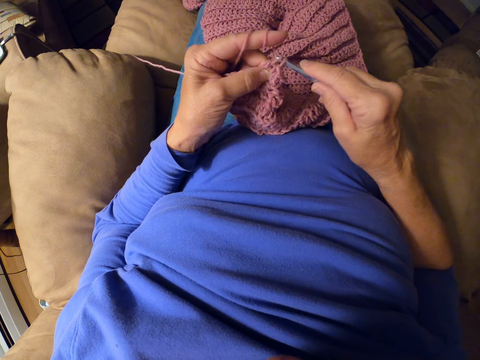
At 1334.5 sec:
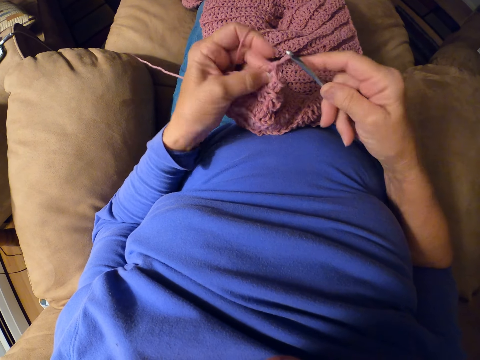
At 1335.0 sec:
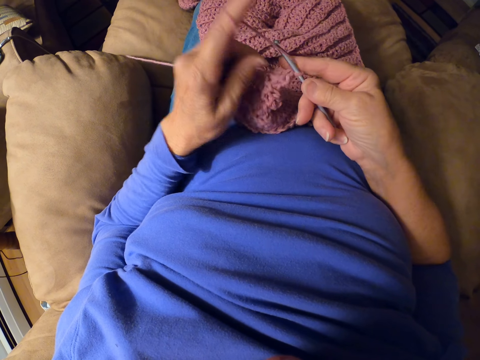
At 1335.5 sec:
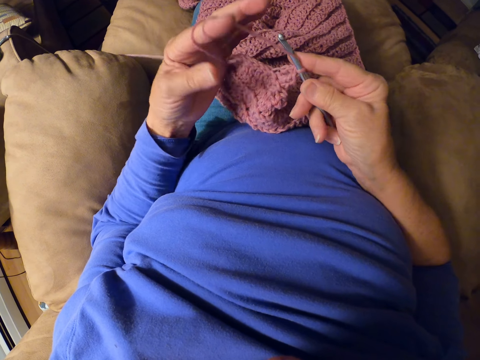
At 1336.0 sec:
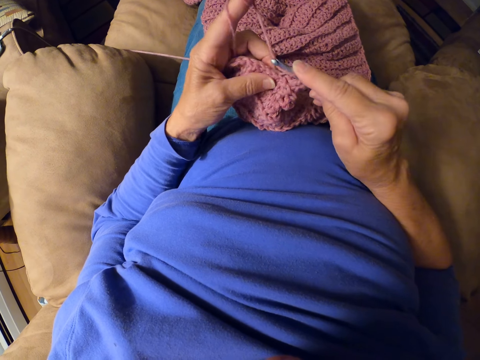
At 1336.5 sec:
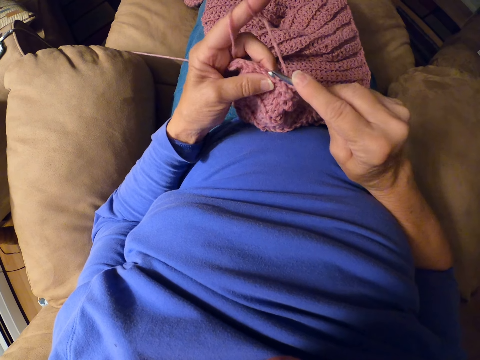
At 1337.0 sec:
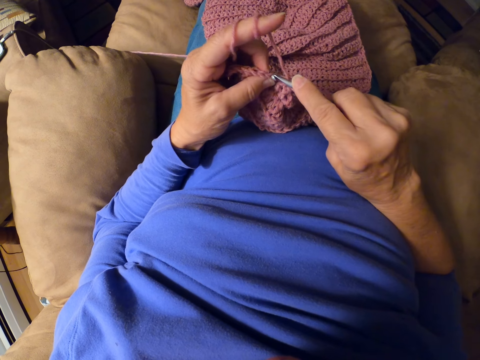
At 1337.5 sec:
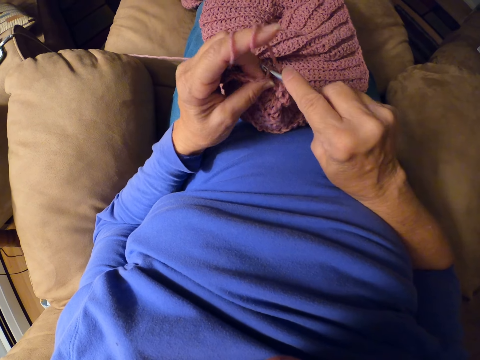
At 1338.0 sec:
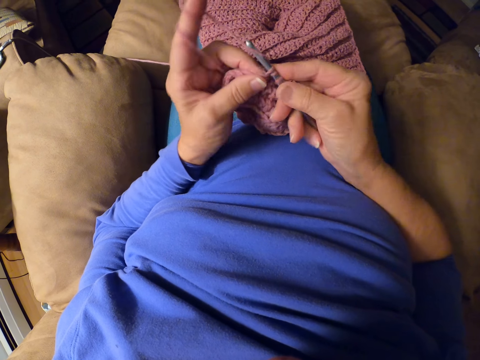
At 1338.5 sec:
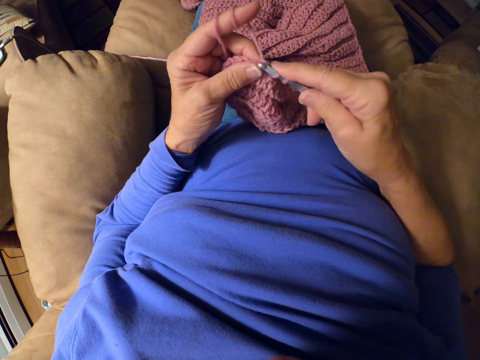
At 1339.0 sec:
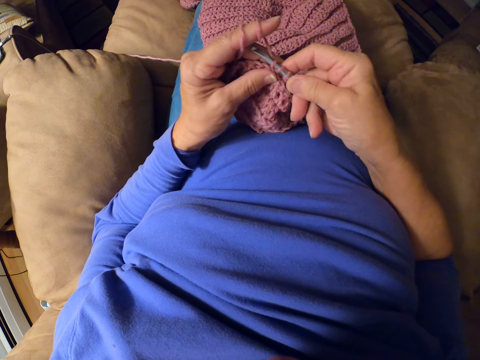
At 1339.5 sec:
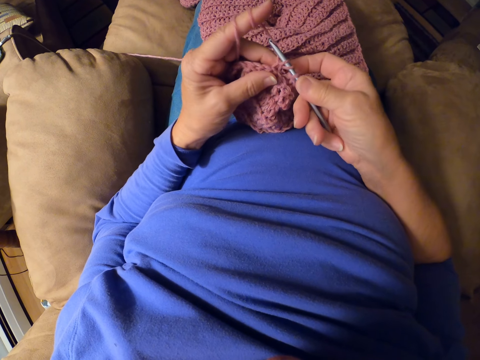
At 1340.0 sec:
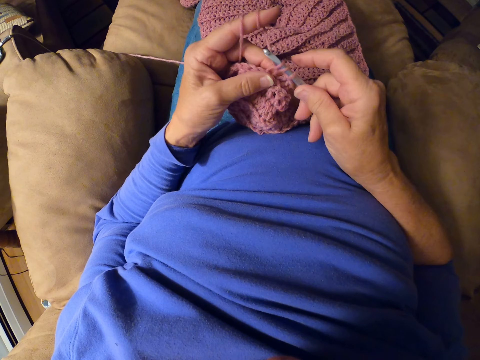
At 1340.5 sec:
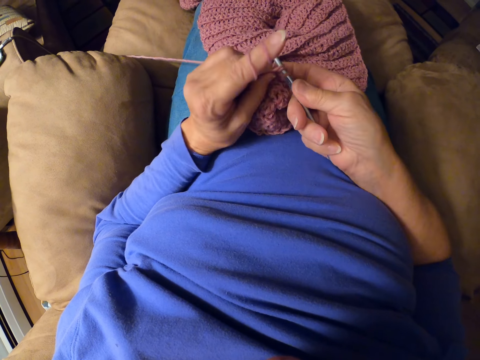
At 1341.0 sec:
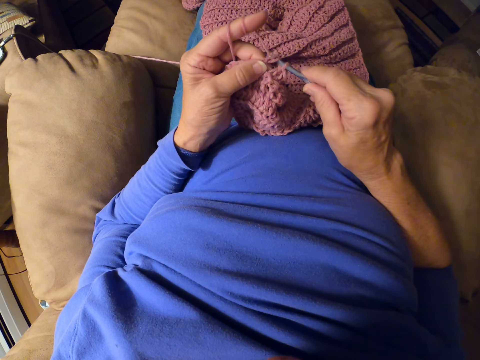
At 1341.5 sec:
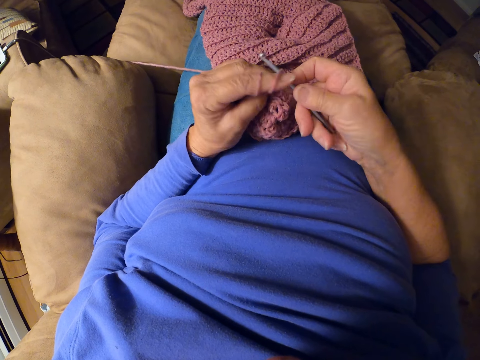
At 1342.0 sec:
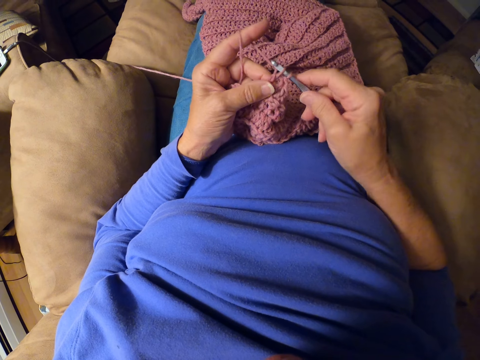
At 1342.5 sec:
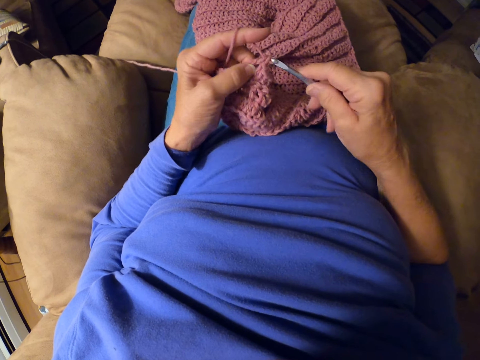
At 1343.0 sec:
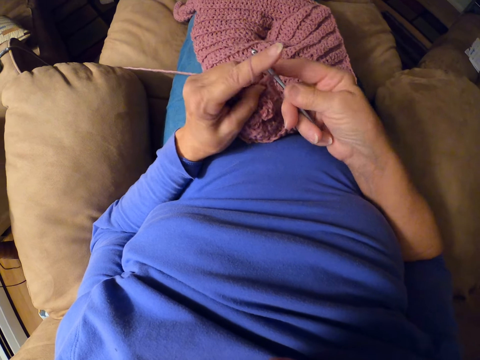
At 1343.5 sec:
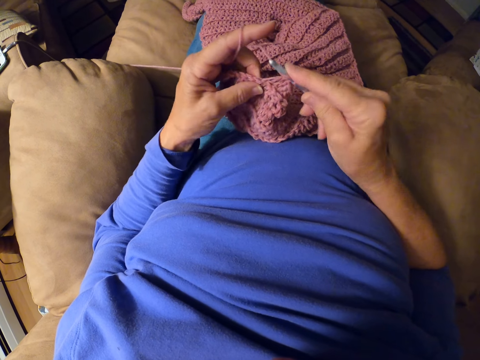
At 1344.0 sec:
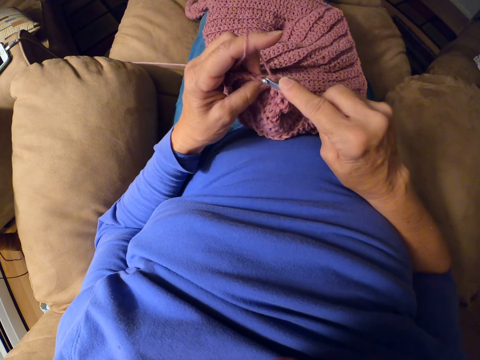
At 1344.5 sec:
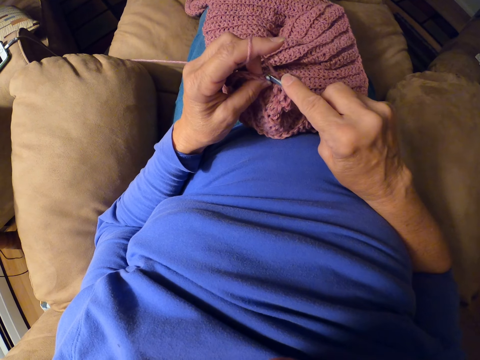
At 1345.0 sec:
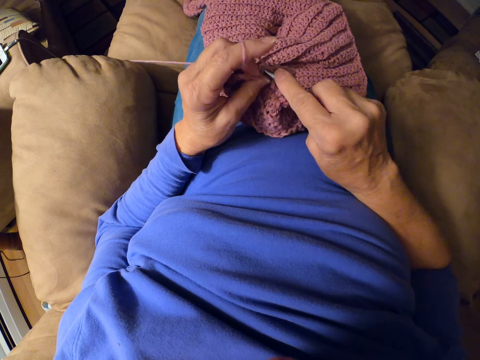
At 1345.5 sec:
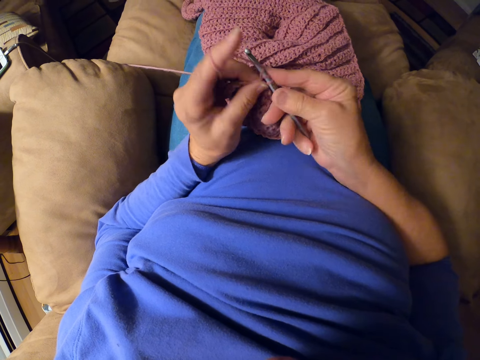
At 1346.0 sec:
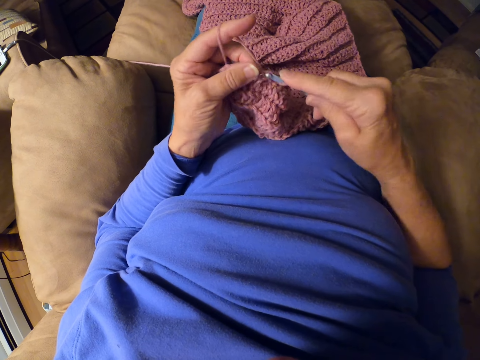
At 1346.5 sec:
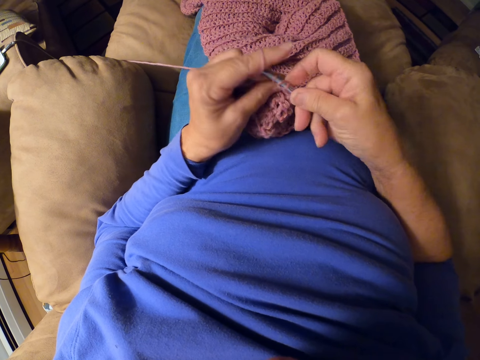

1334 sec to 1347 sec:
The camera wearer rolls yarn around her finger. She crochets with the crochet hook.

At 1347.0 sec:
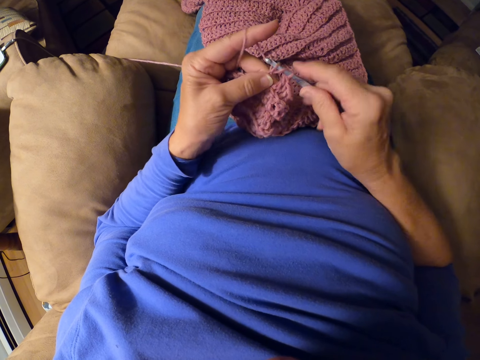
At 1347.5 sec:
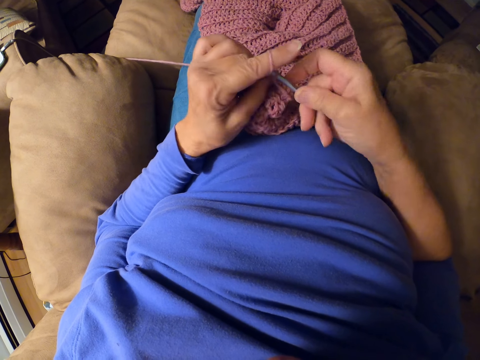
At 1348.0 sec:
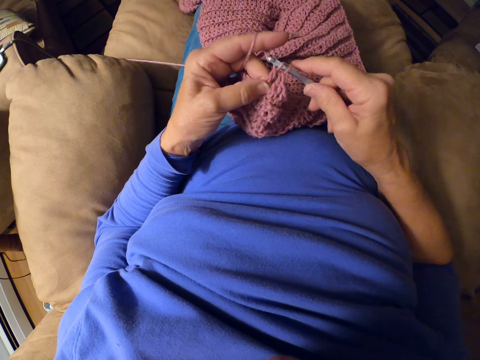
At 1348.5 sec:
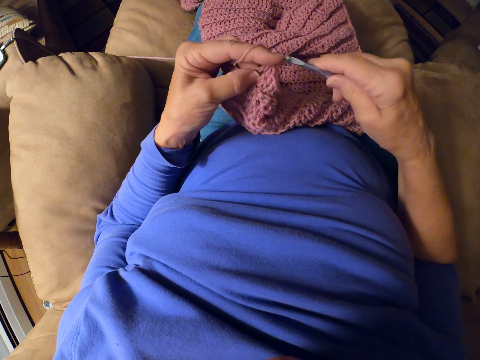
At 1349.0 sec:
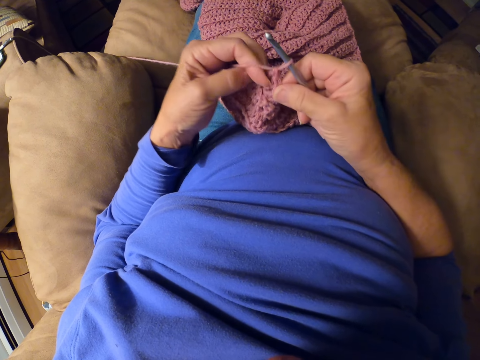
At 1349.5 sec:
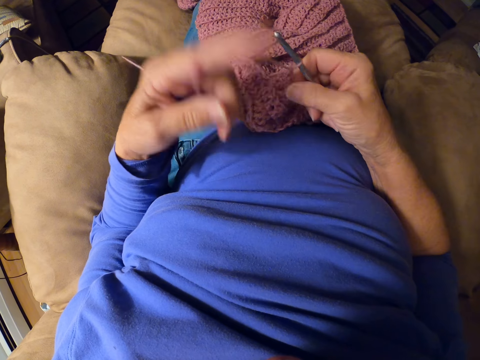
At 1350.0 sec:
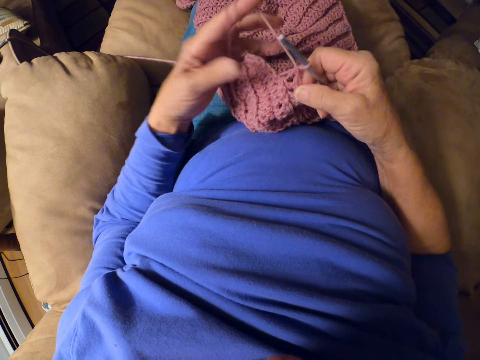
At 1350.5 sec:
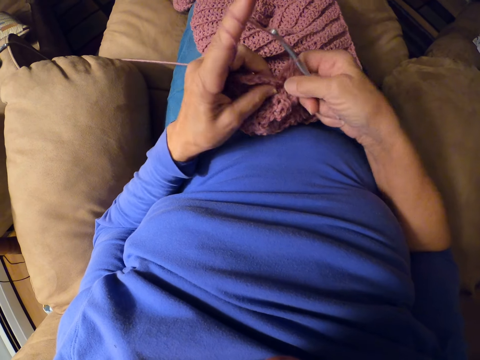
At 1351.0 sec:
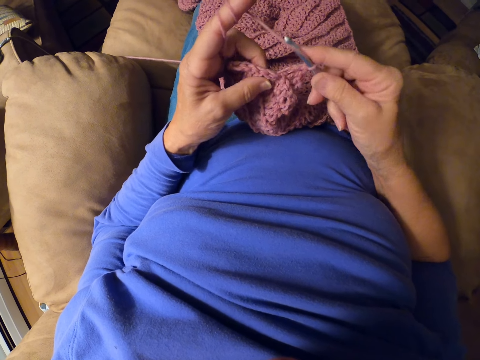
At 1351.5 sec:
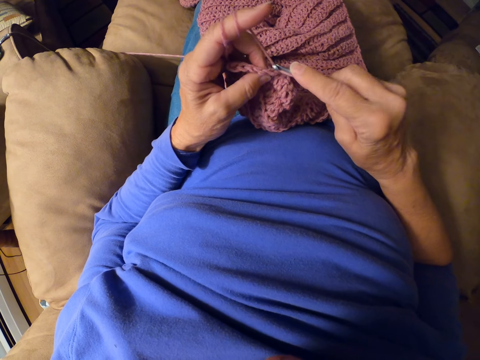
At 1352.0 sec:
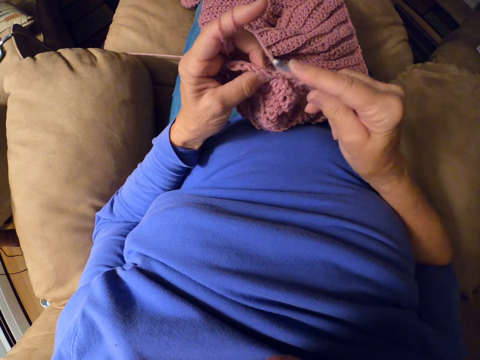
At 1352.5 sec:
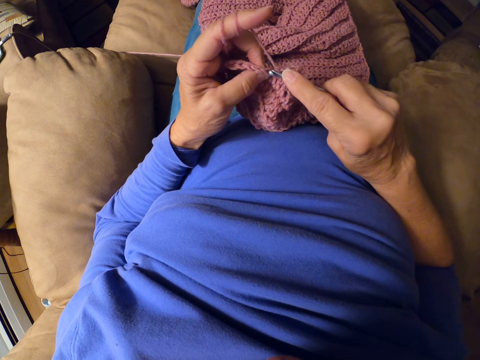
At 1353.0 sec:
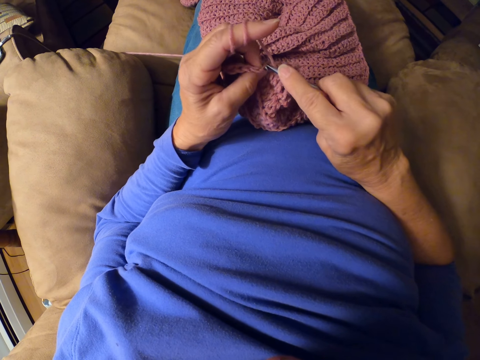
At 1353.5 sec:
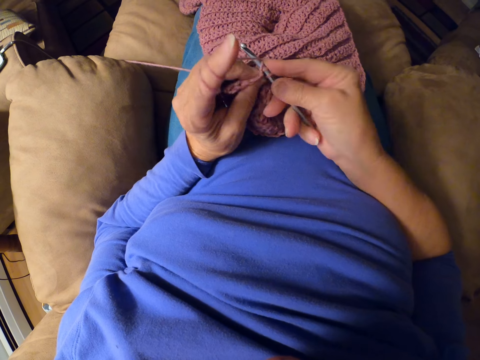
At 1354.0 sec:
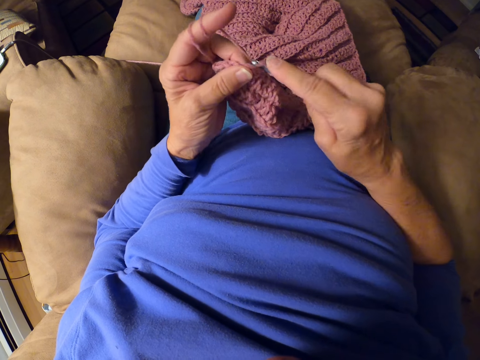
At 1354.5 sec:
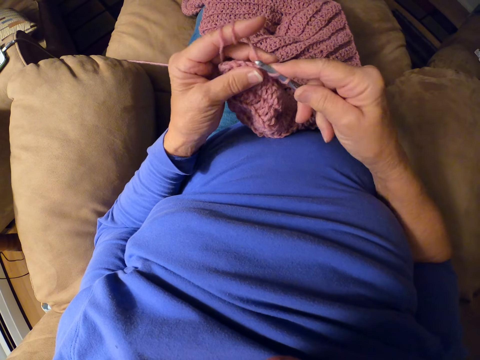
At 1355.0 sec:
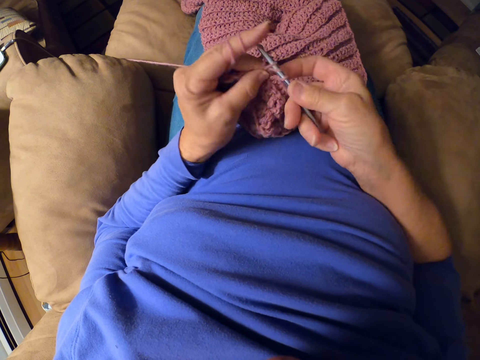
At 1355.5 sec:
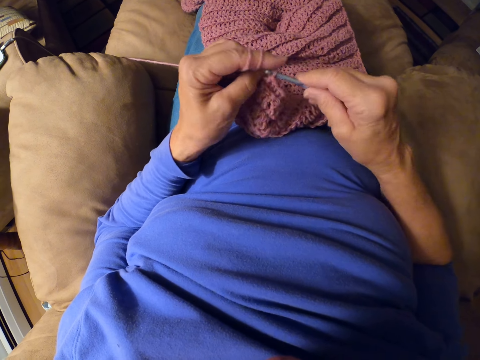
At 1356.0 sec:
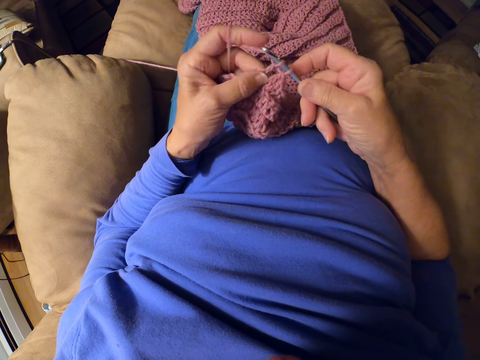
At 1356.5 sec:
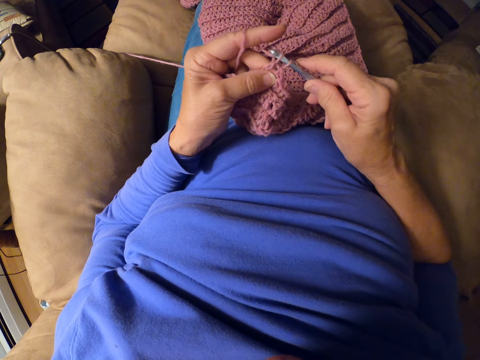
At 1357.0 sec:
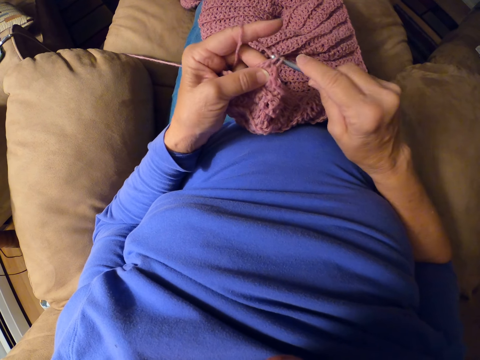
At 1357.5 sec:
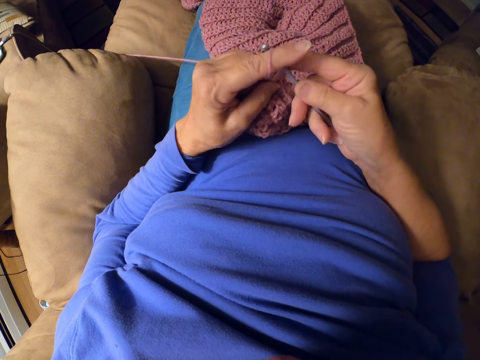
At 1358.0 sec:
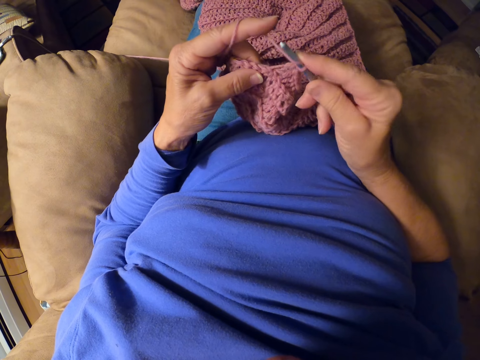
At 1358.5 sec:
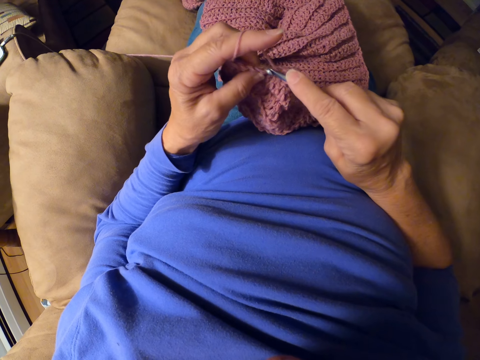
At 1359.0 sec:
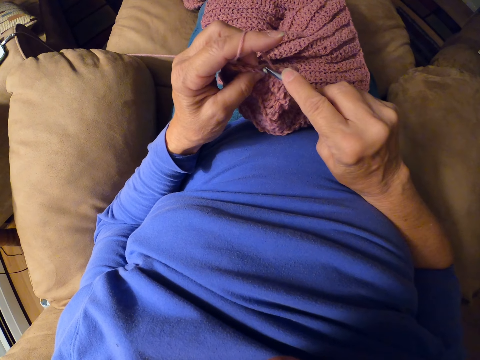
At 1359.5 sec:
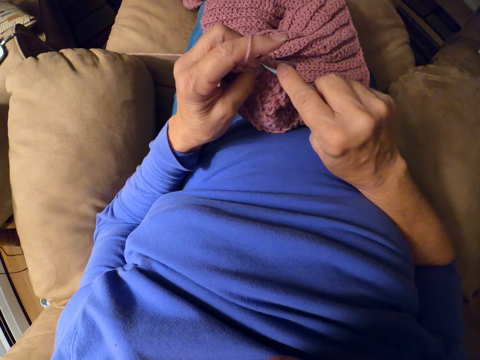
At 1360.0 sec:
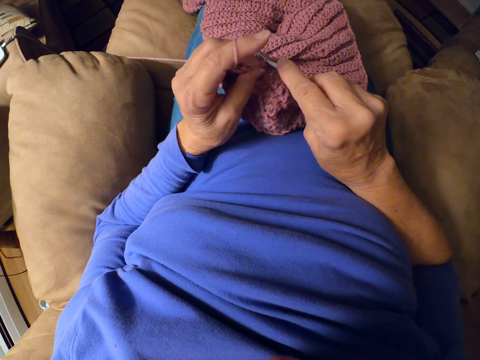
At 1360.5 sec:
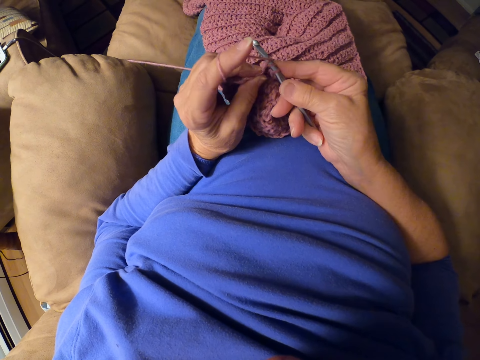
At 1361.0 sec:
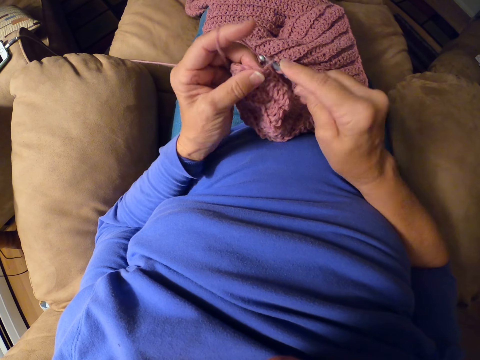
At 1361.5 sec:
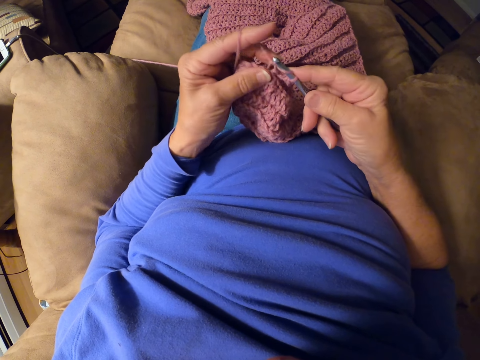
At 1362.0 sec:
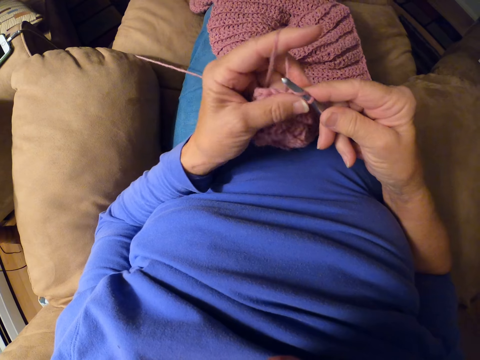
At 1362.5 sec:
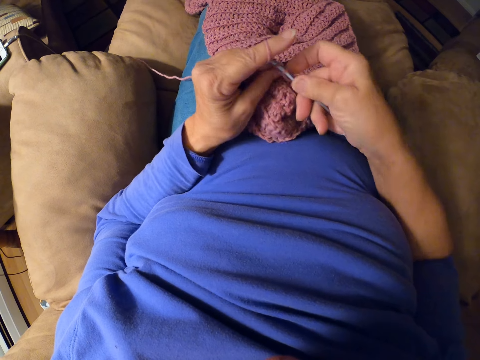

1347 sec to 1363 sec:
The camera wearer rolls yarn around her finger. She adjusts the thread. She knits the garment. She crochets with the crochet hook.
